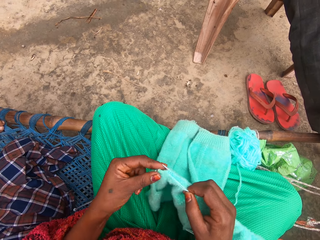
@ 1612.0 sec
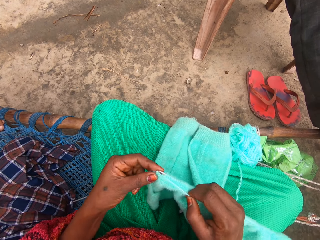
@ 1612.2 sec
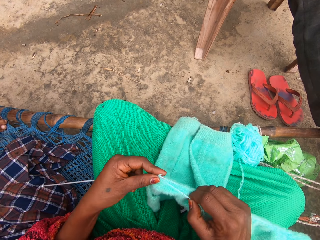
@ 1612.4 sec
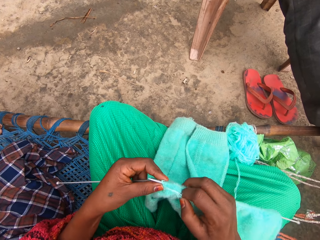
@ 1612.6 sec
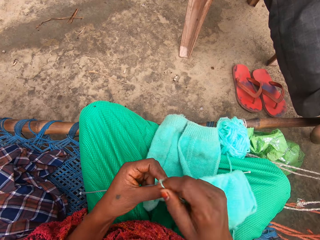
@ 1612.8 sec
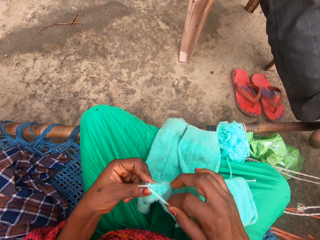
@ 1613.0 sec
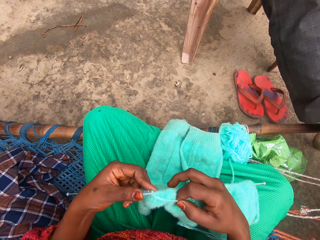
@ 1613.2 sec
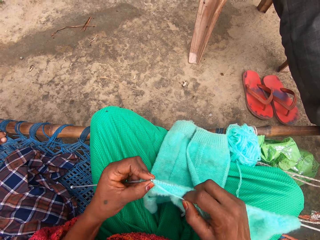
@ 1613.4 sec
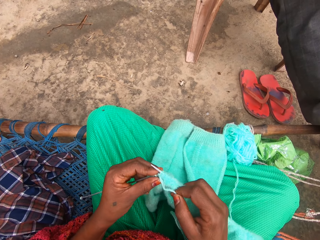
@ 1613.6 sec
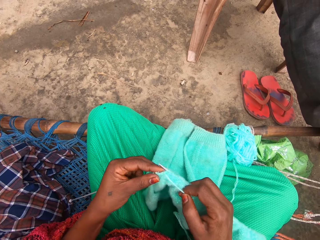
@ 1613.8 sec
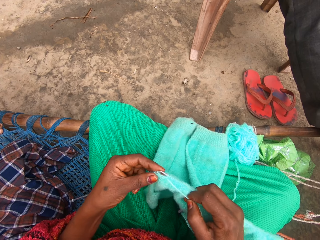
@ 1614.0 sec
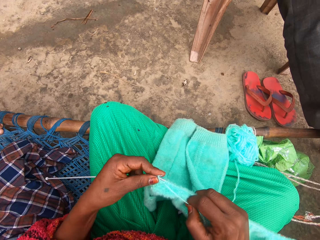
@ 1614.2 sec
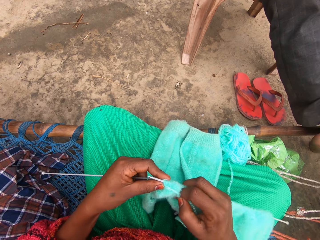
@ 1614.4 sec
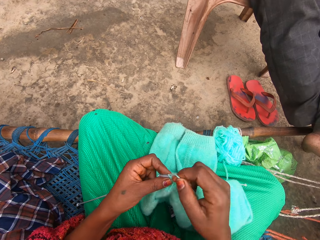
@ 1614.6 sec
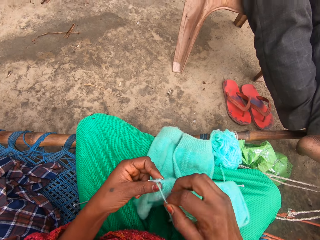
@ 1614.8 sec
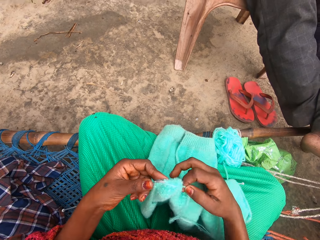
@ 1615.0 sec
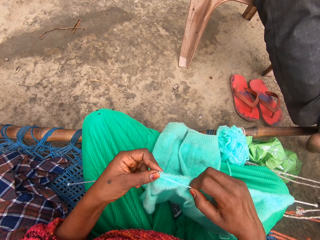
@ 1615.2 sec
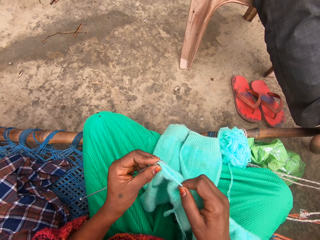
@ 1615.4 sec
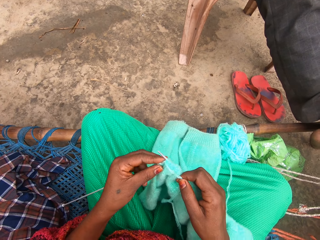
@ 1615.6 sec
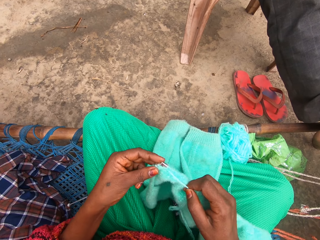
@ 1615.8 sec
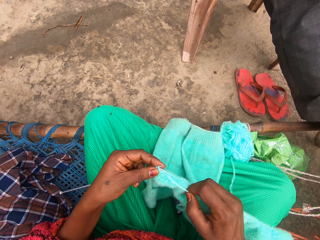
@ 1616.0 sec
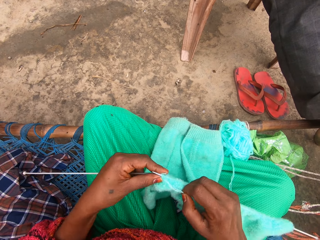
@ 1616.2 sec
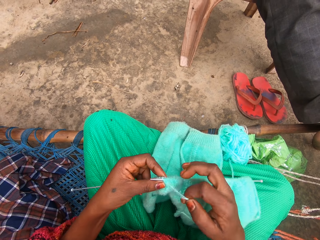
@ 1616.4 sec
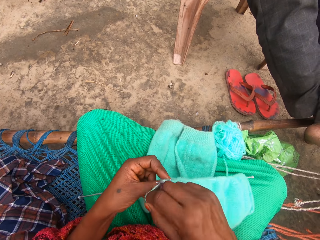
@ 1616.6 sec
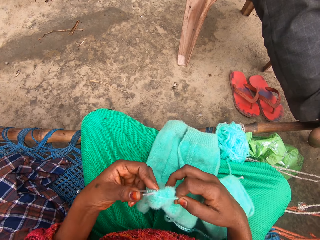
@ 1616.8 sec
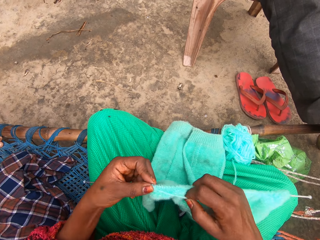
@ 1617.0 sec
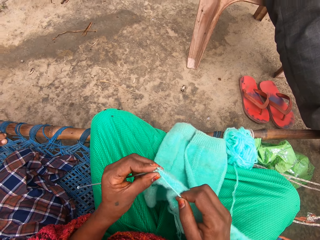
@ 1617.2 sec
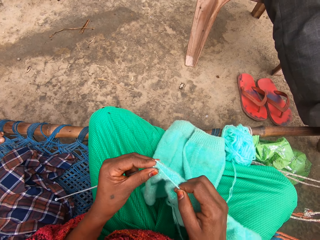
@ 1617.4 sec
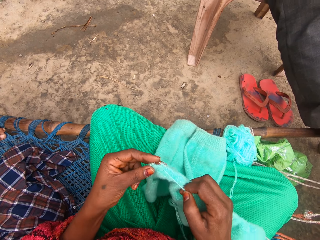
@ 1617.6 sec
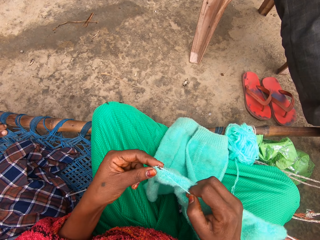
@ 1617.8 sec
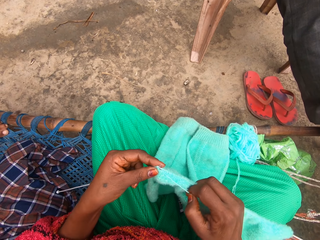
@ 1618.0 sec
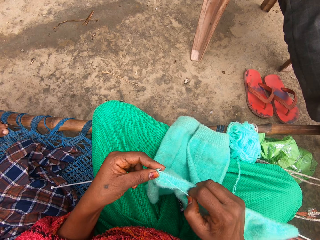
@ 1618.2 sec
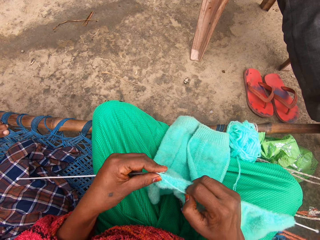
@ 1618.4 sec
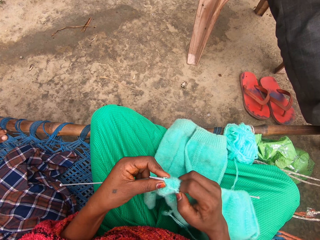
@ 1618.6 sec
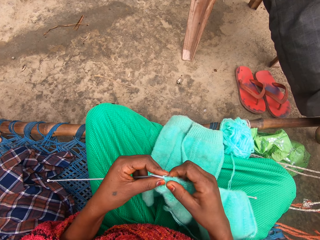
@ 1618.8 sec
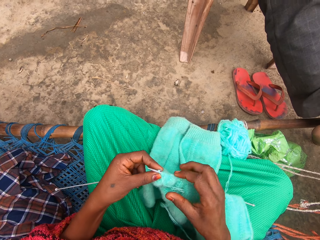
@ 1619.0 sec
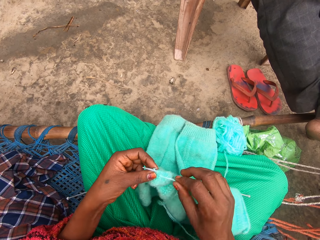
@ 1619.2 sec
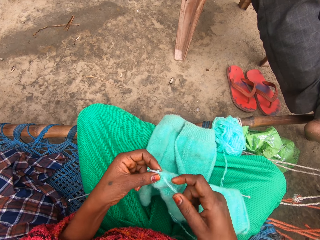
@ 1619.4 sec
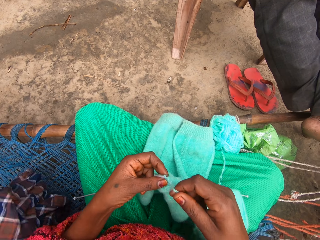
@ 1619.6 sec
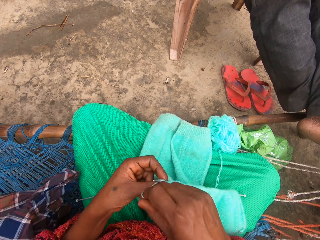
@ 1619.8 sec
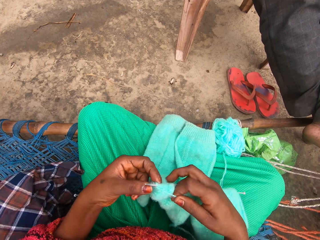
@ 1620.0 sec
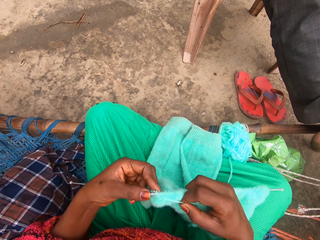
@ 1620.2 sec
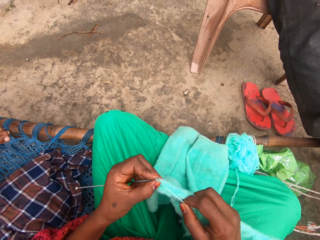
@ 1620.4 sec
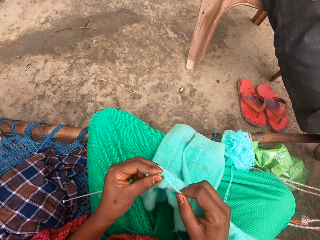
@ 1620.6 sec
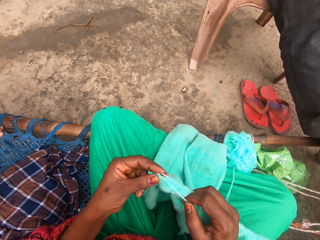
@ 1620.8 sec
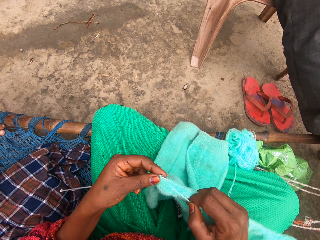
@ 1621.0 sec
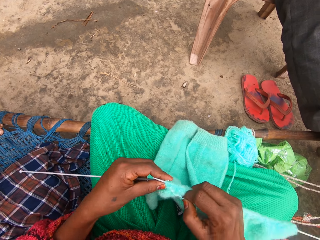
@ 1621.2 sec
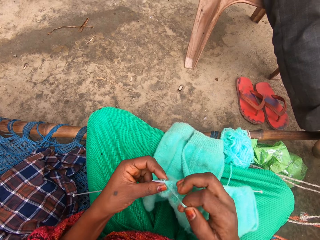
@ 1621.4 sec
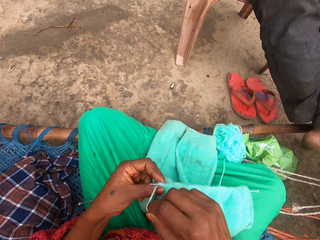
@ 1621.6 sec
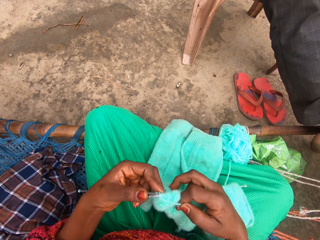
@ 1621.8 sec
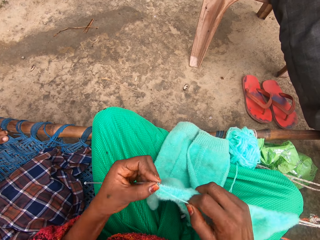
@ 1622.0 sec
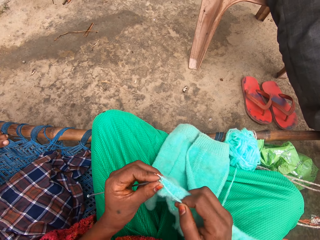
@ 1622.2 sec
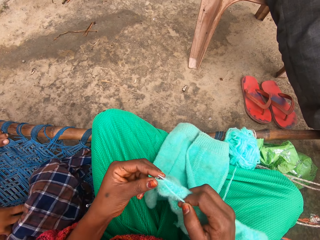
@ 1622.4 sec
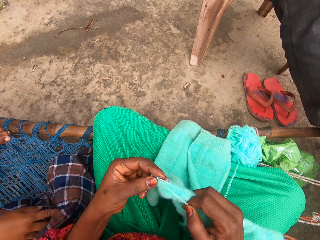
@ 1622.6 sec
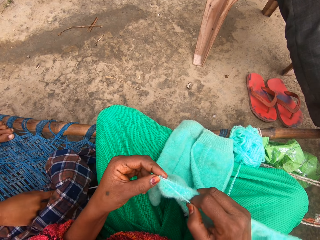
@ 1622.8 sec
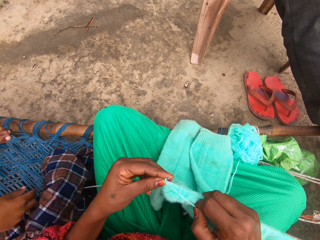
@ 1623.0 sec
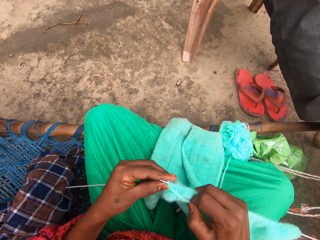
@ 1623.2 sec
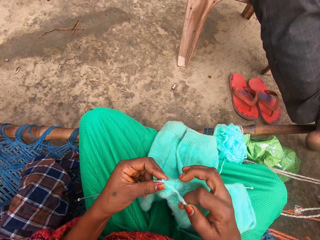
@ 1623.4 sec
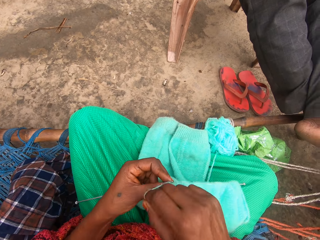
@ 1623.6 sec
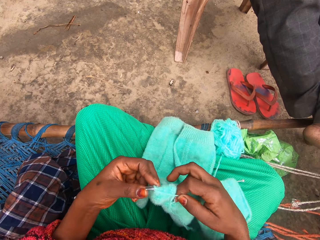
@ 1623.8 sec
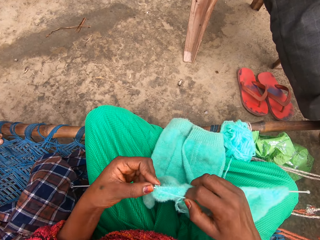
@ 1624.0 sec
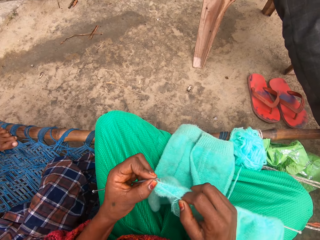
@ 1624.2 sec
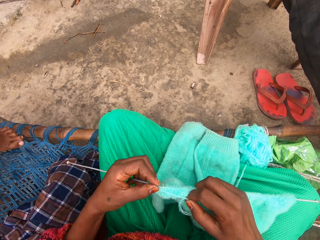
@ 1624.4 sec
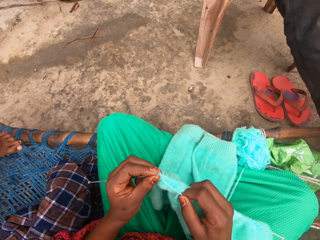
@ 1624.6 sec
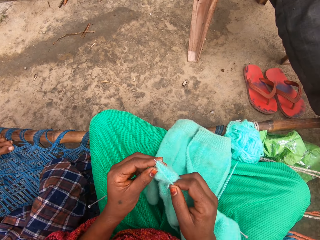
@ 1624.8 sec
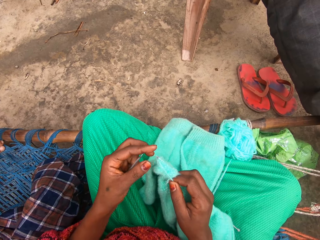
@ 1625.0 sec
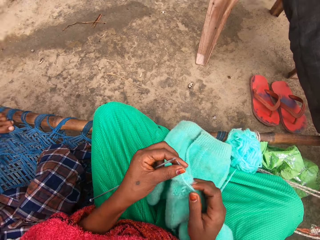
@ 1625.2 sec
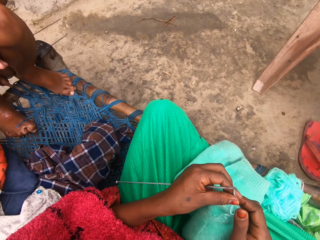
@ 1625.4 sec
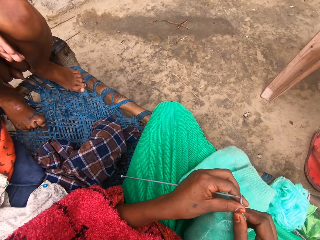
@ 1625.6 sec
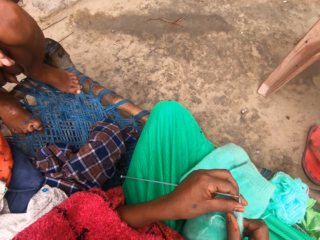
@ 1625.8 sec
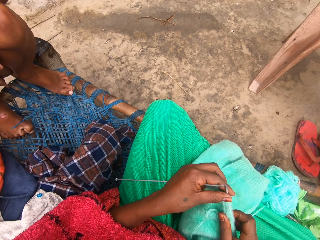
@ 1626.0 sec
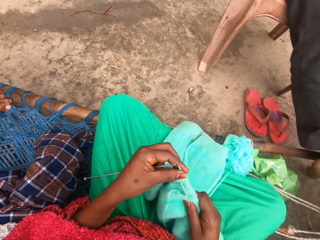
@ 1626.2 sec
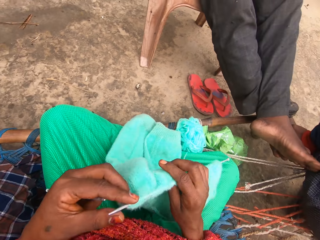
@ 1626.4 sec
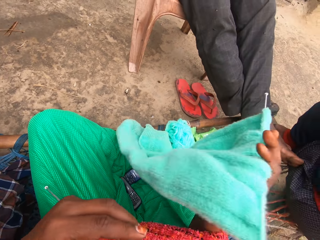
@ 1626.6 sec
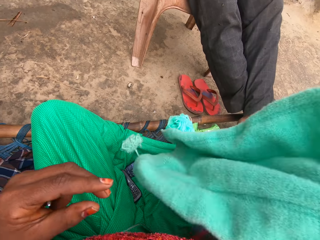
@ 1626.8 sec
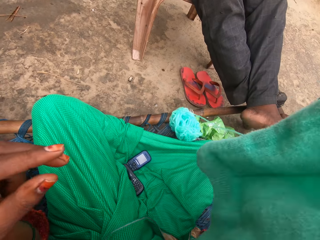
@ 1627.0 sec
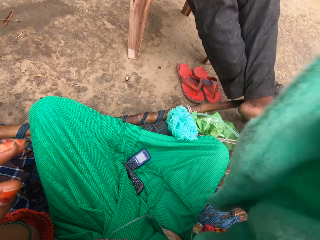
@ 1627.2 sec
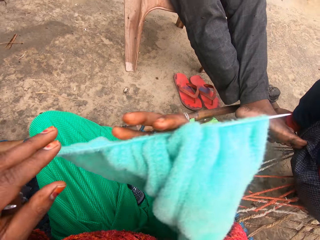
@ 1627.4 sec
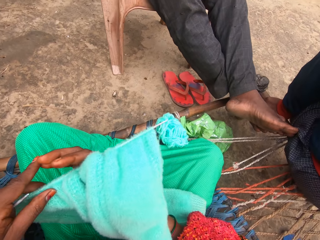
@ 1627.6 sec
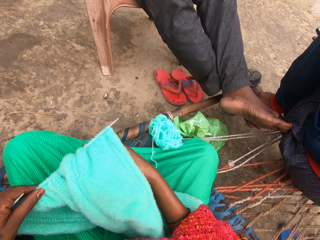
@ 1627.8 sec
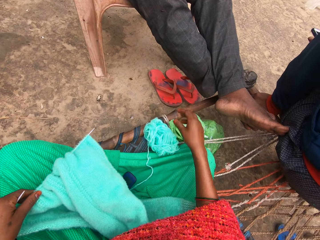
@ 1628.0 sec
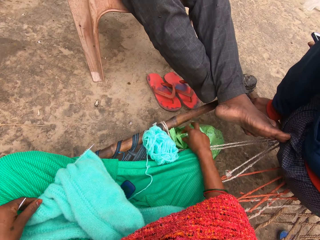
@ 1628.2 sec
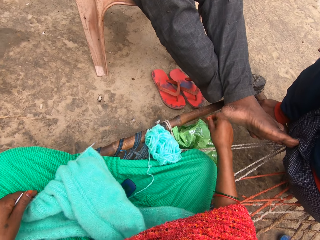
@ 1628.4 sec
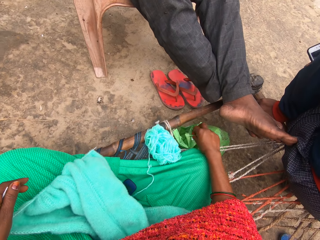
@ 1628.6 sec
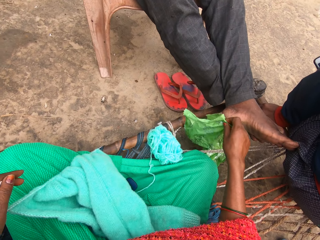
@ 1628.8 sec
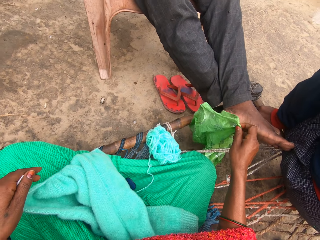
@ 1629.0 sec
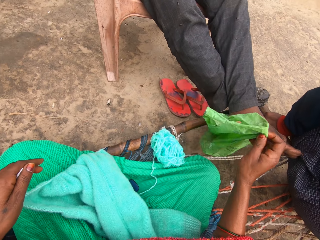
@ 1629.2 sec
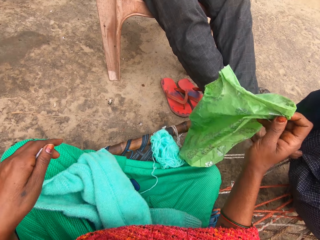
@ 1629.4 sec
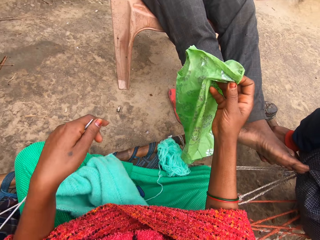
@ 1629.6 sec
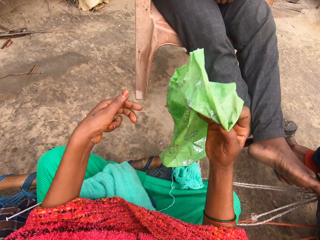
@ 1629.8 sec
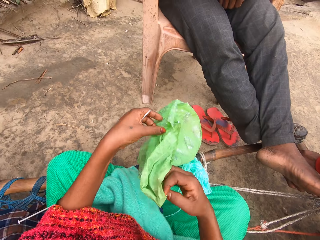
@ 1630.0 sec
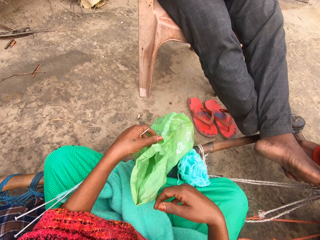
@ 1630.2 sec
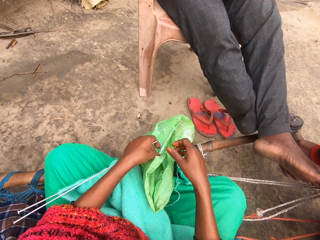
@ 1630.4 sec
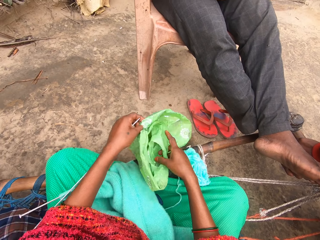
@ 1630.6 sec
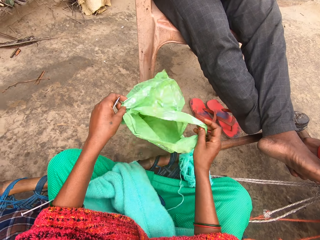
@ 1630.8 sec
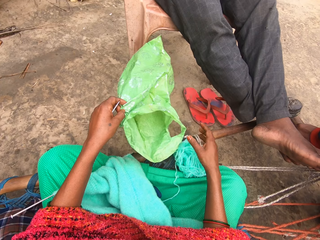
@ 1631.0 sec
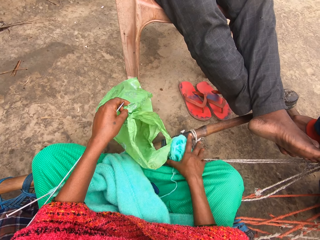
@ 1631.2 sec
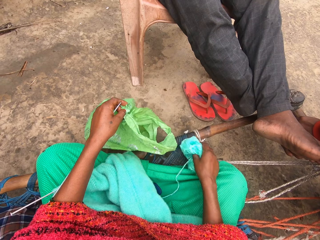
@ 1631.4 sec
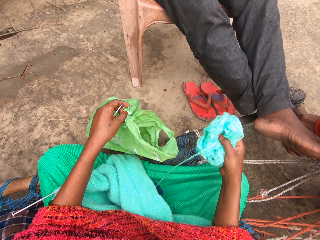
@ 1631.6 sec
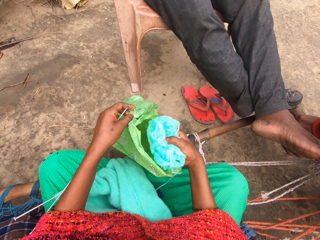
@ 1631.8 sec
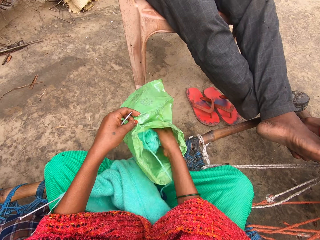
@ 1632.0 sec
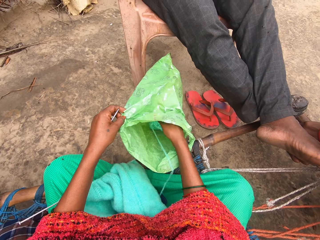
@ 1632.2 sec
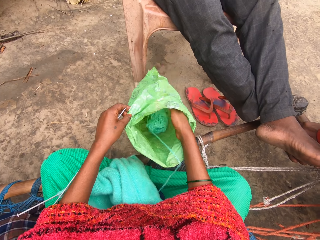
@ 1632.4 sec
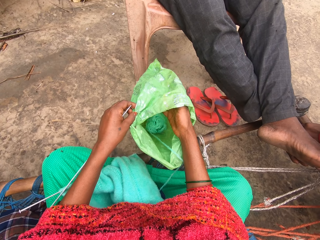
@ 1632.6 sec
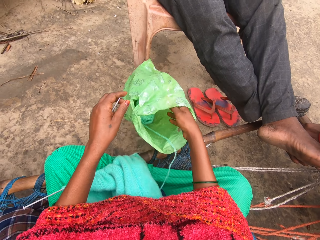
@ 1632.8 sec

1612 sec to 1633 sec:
The camera wearer talks out loud. The boy adjusts the cloth on the mat near the camera wearer. The camera wearer knits the garment. She stares at the boy. She flips the knit with her right hand. She stretches the garment. She passes the knit to her left hand. She picks up a nylon on the ground close to the leg of a man with her right hand. She places the garment on her laps. She spreads the nylon with both hands. She picks up a loop yarn on the mat with her right hand. She puts the loop yarn into the nylon in her left hand.
